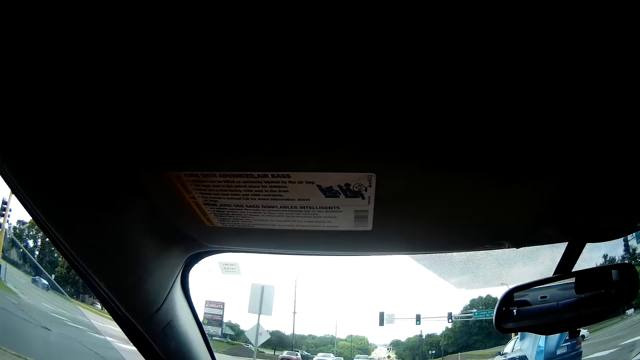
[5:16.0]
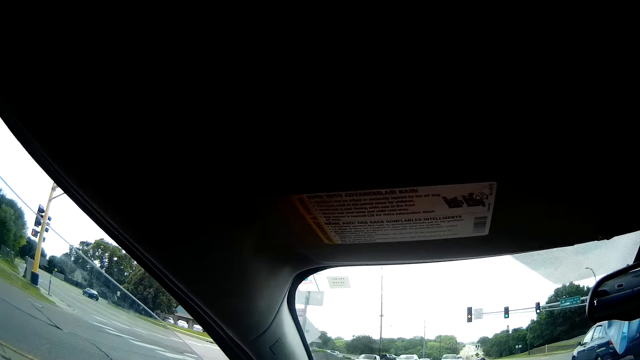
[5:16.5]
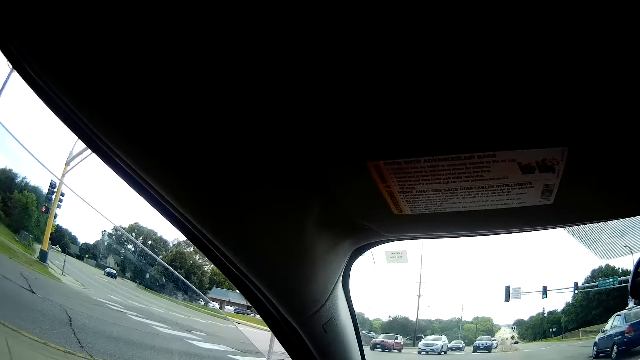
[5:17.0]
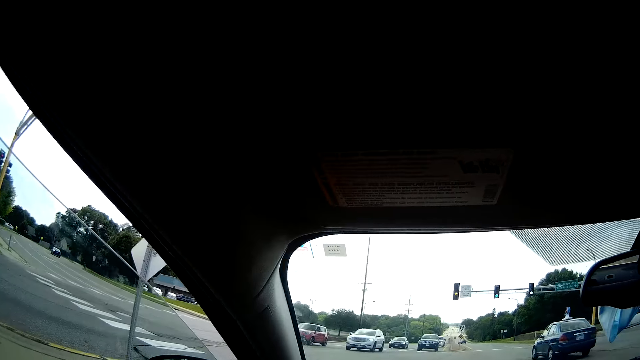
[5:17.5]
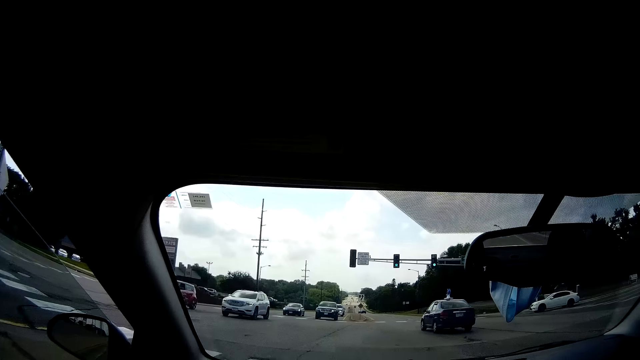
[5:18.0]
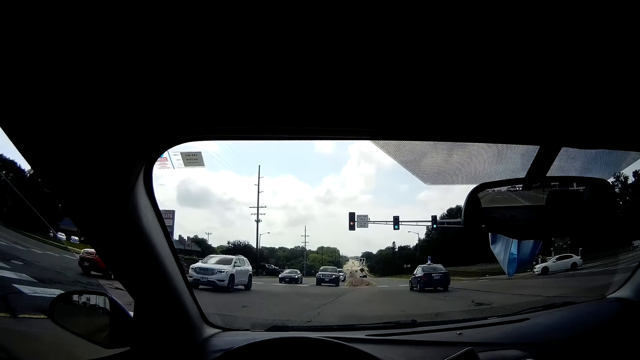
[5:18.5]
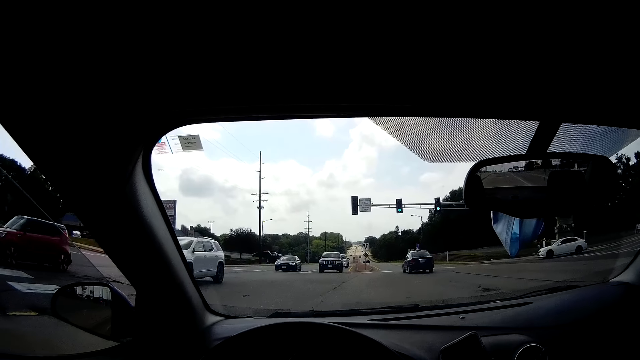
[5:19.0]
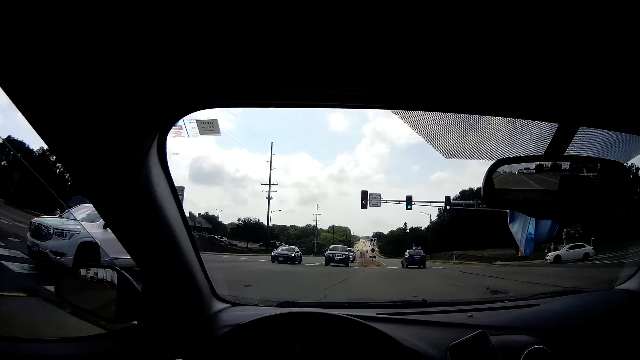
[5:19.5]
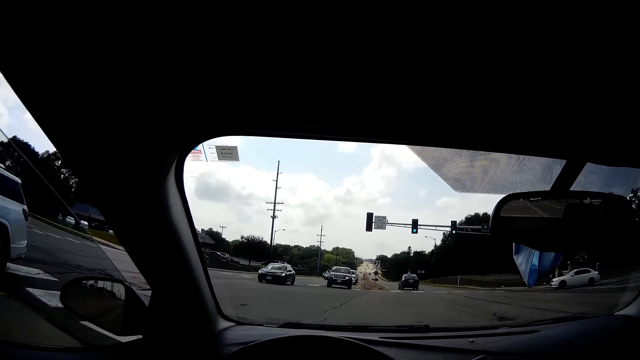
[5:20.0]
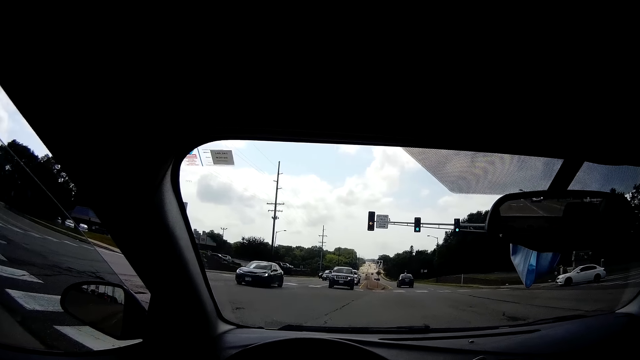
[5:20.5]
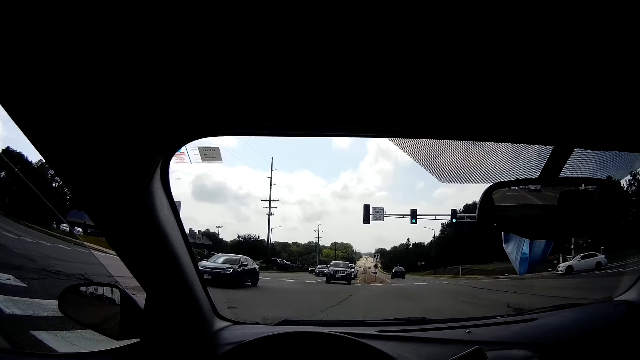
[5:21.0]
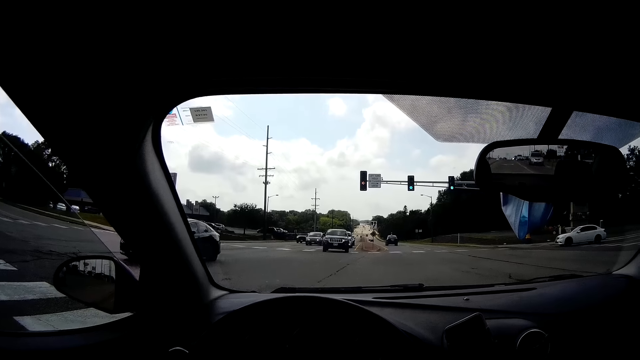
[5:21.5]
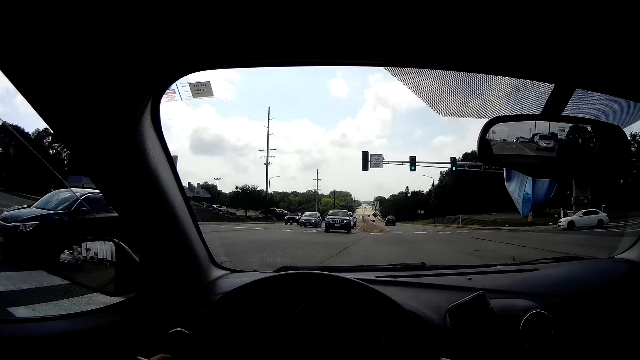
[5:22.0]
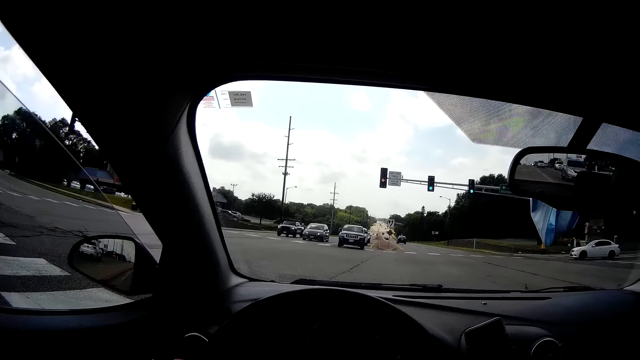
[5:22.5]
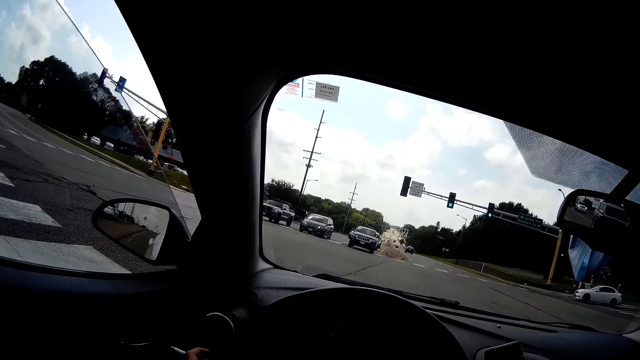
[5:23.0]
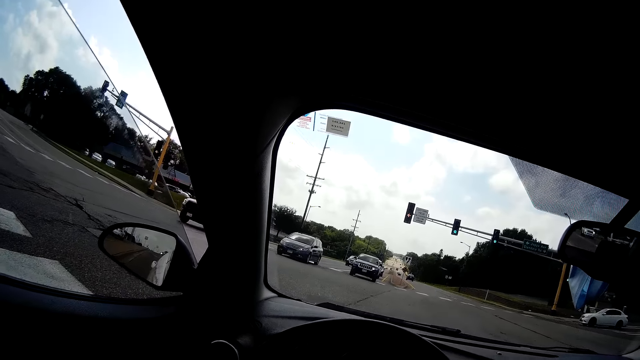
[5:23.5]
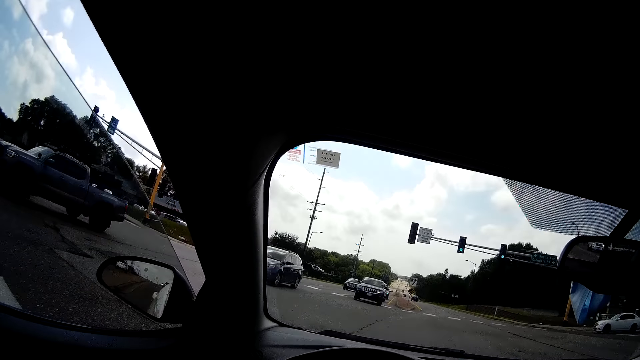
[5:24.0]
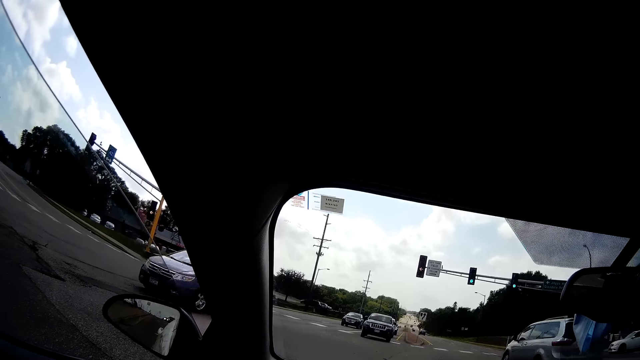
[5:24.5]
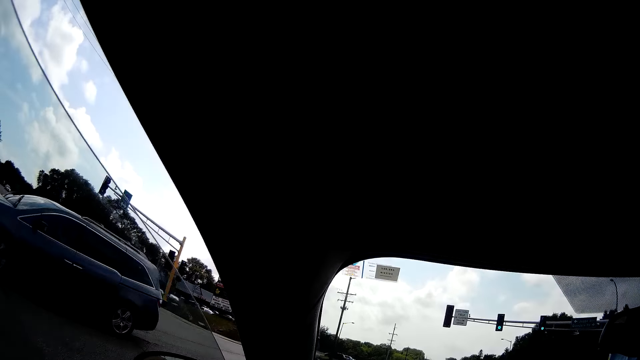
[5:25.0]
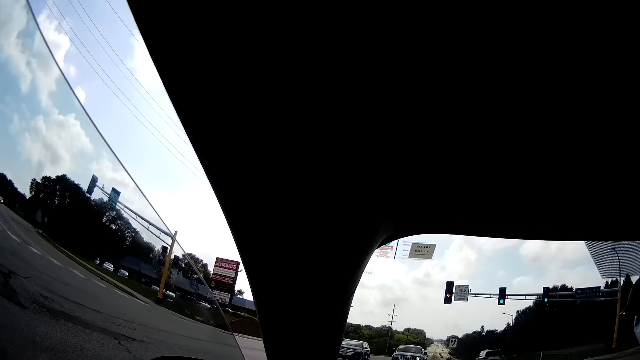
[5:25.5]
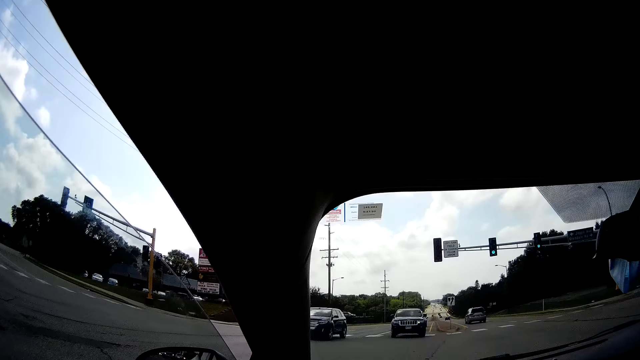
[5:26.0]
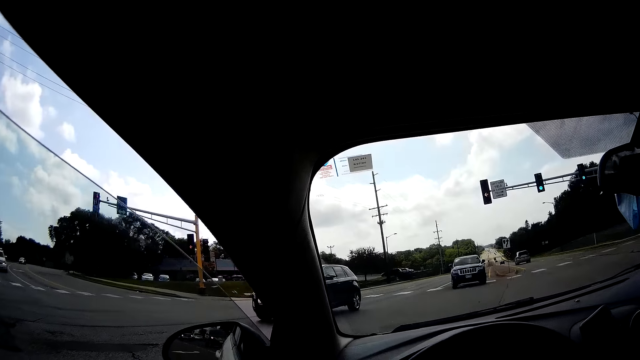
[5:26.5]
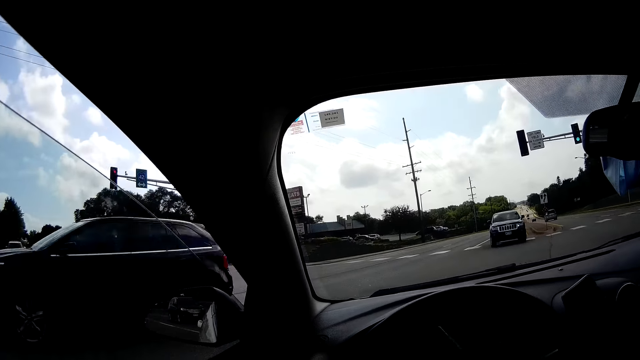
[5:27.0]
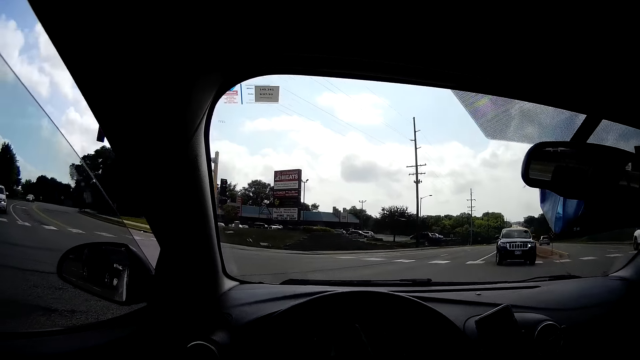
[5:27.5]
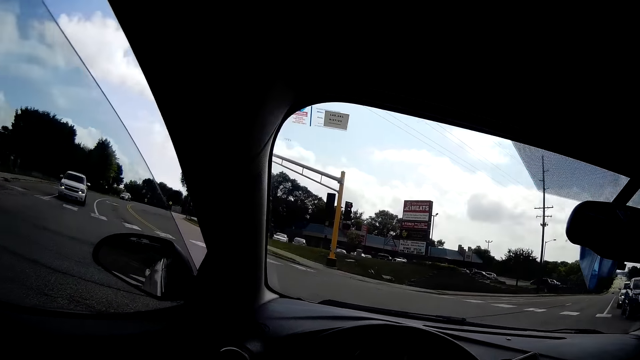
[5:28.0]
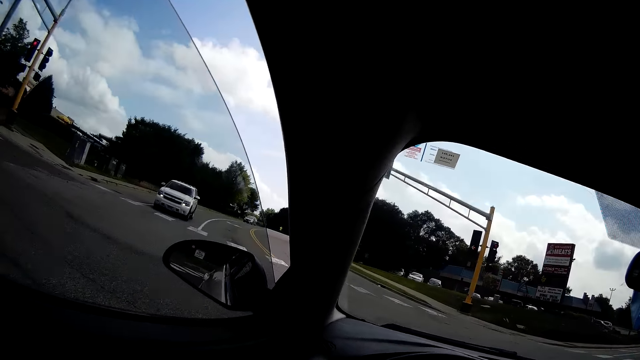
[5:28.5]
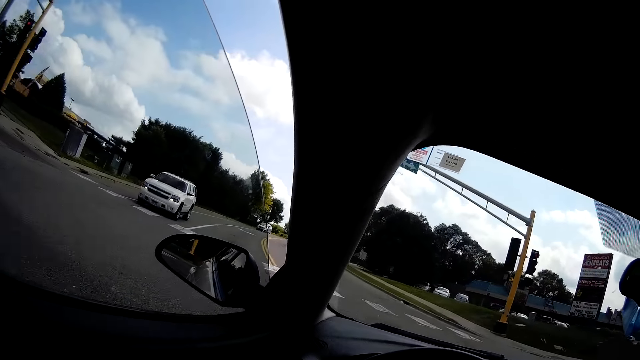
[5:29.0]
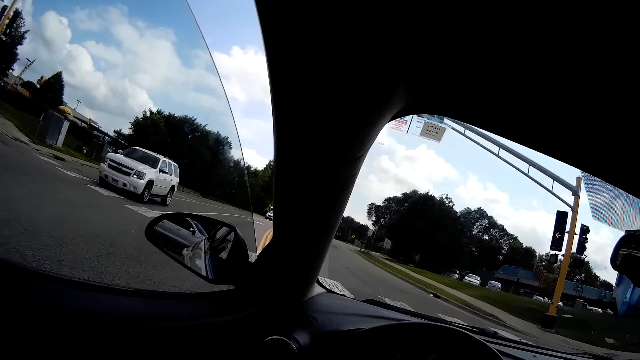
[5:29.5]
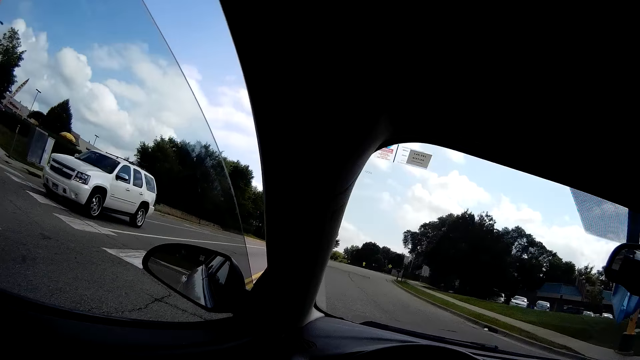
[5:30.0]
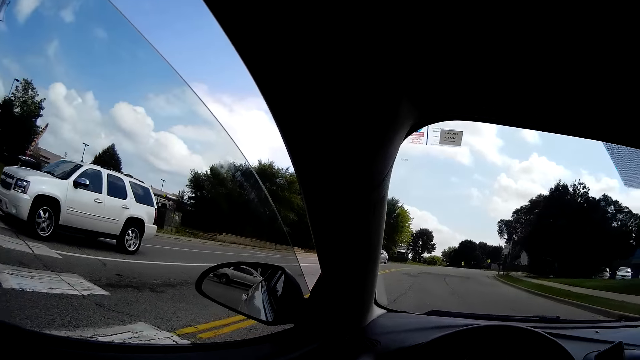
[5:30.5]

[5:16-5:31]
The camera wearer stops the white car at a traffic light. They drive the car on the road. They make a left turn.

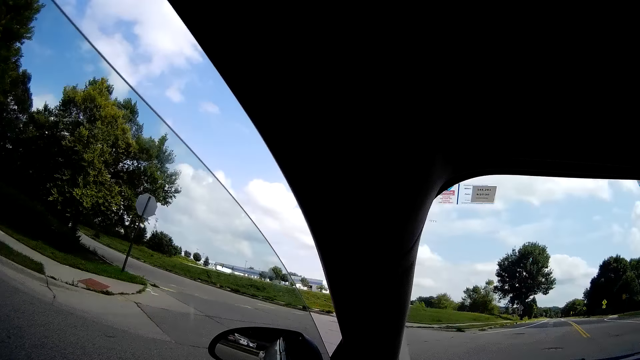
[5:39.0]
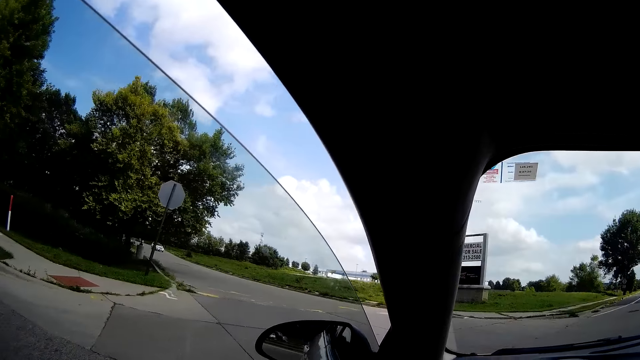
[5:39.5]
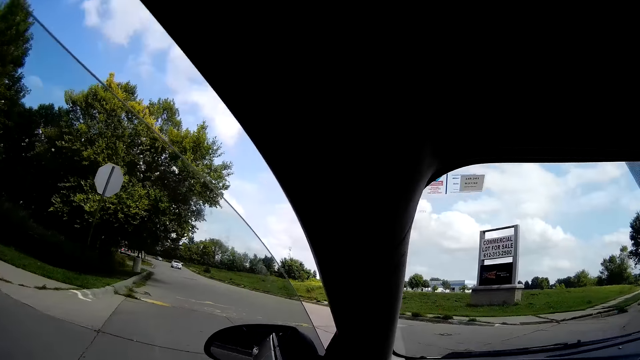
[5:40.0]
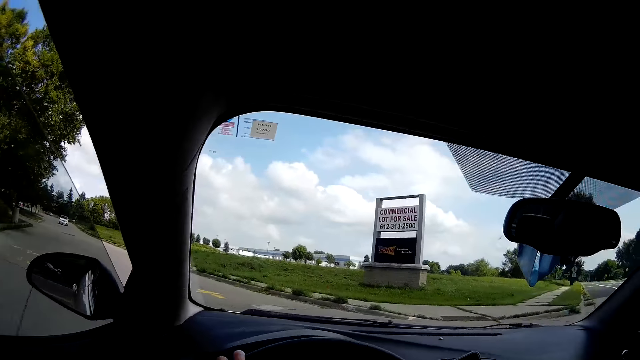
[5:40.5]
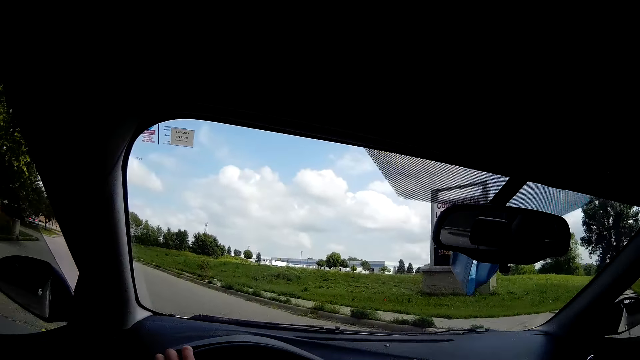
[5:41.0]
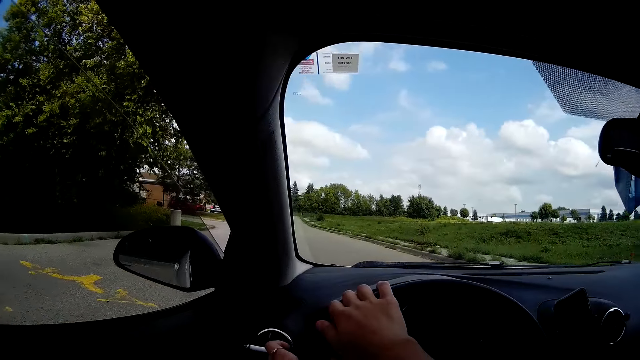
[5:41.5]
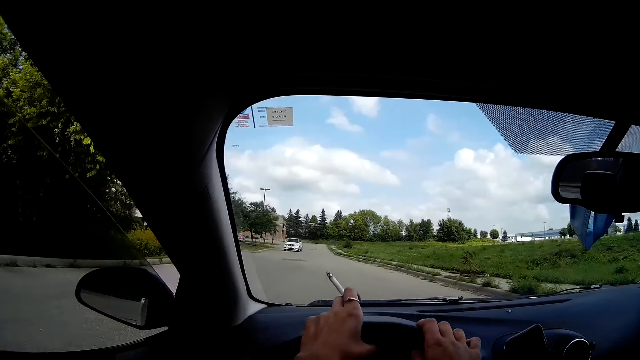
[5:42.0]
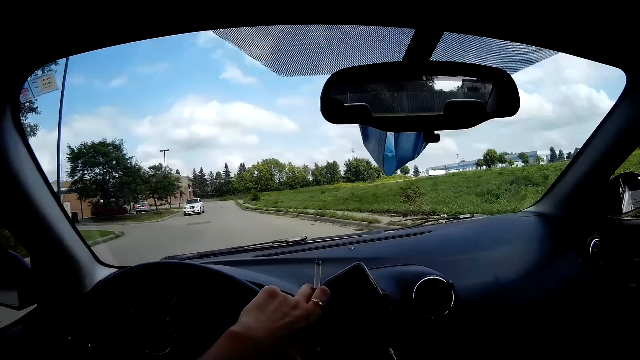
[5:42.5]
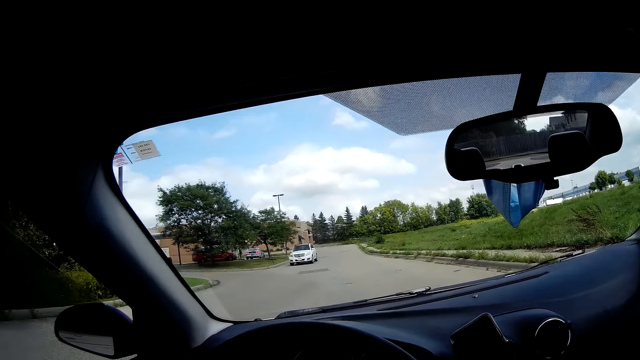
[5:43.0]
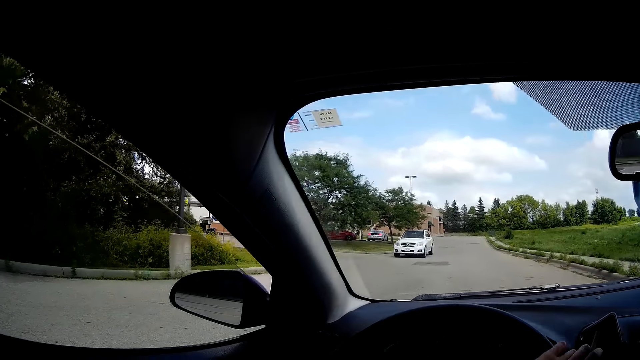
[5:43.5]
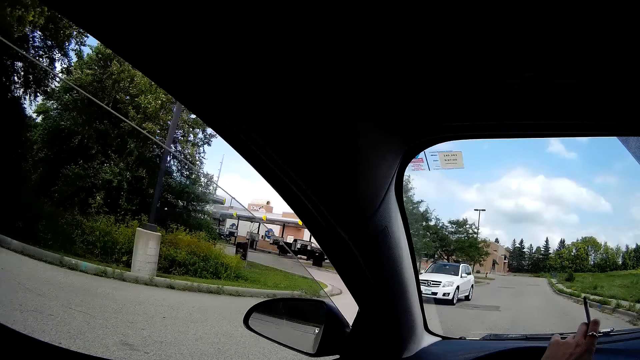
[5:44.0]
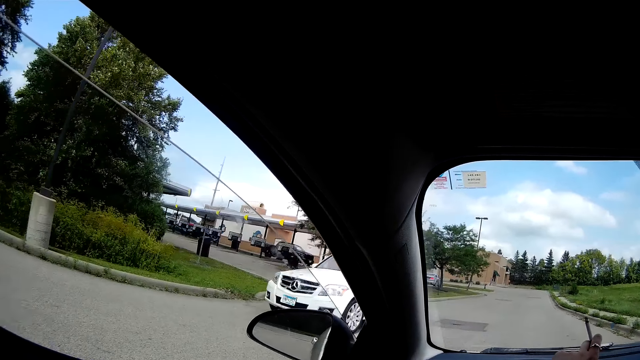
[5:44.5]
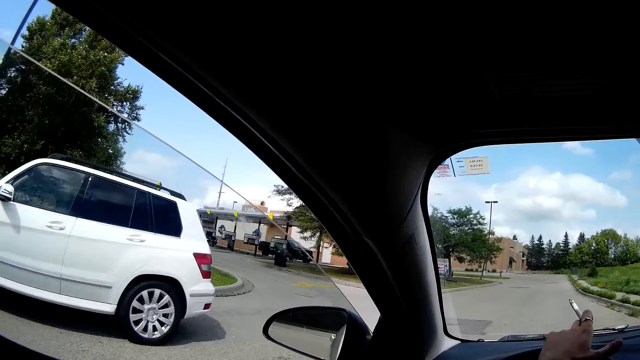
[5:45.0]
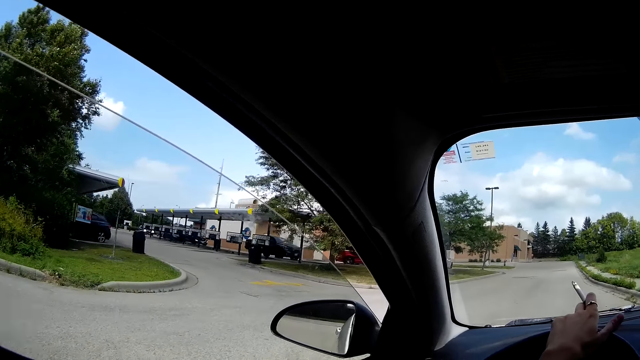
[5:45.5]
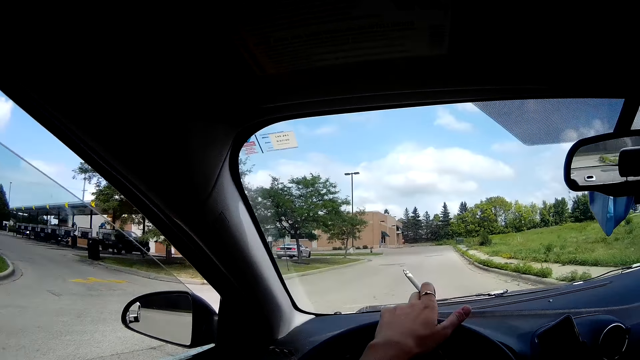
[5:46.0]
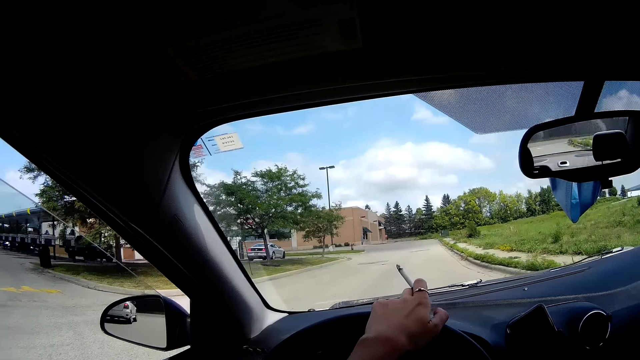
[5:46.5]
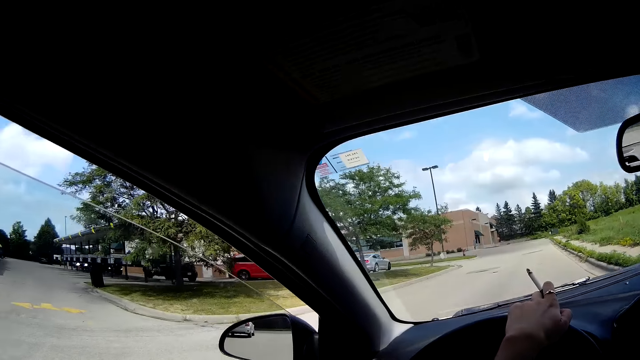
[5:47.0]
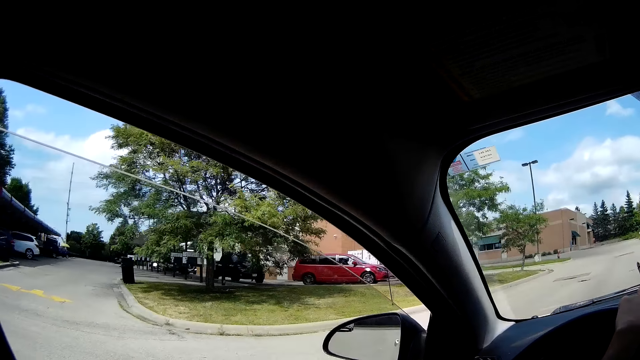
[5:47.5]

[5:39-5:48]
The camera wearer makes a left turn.
